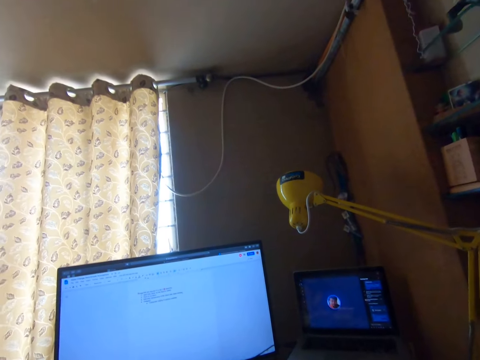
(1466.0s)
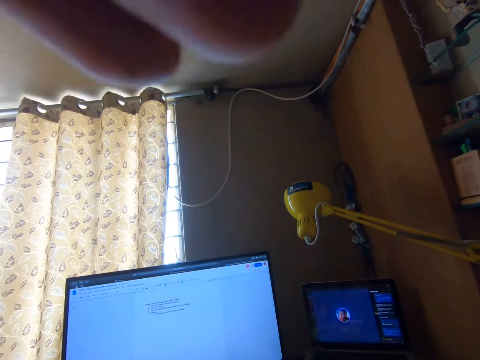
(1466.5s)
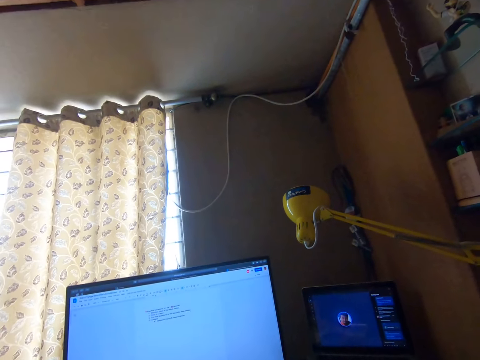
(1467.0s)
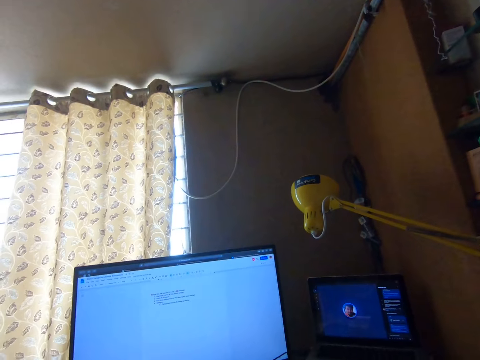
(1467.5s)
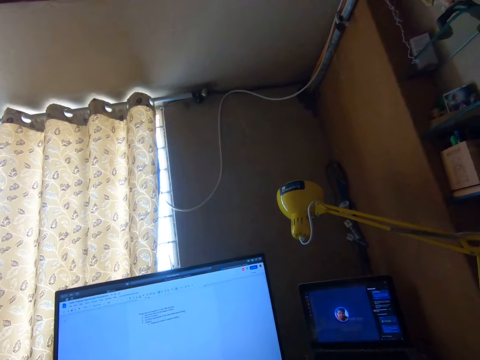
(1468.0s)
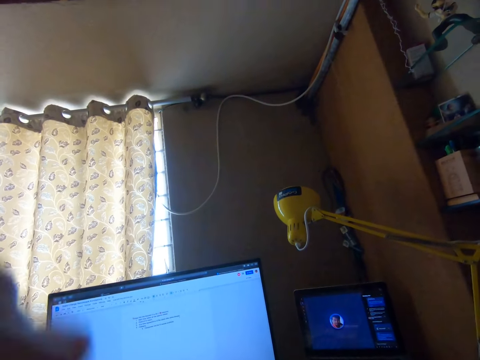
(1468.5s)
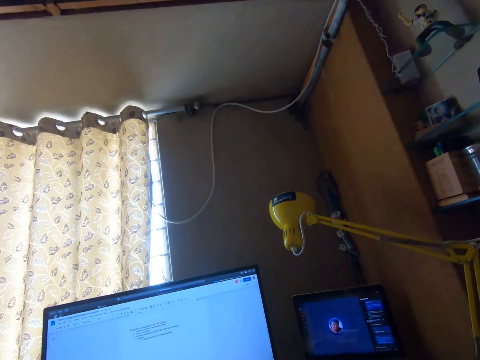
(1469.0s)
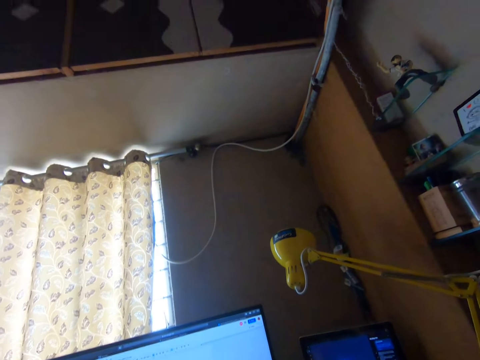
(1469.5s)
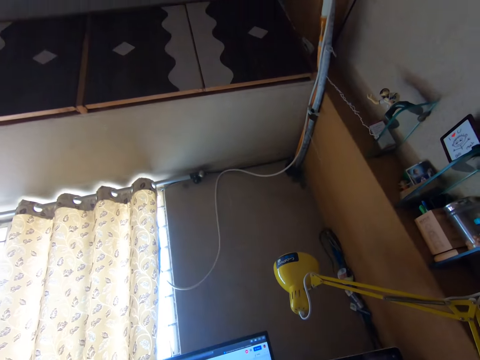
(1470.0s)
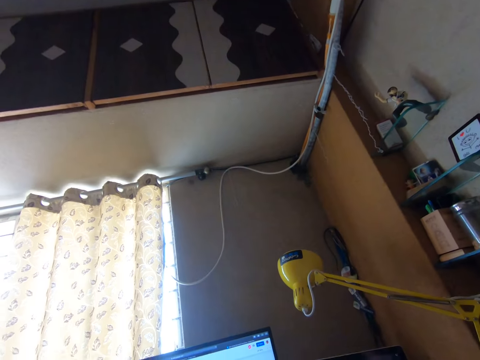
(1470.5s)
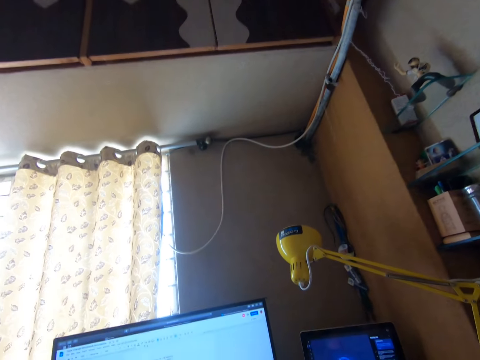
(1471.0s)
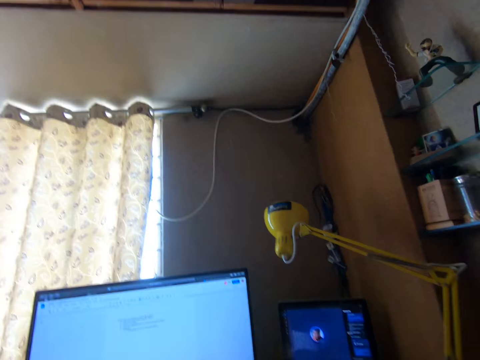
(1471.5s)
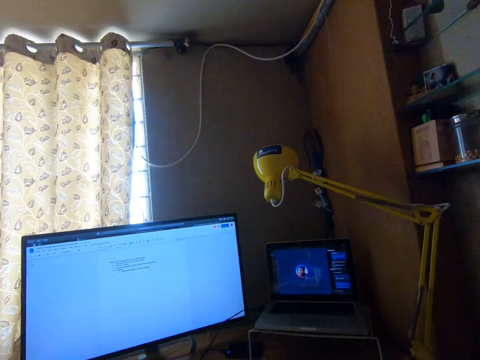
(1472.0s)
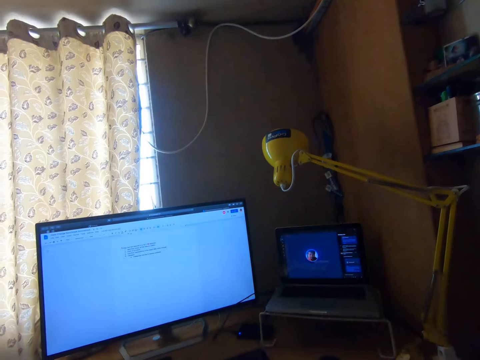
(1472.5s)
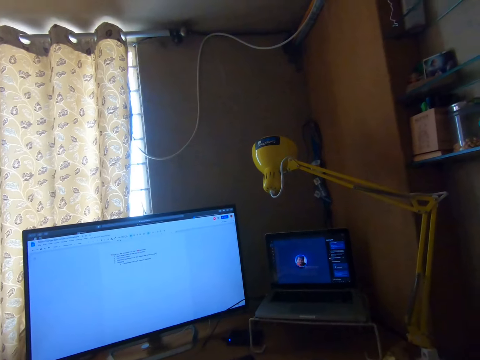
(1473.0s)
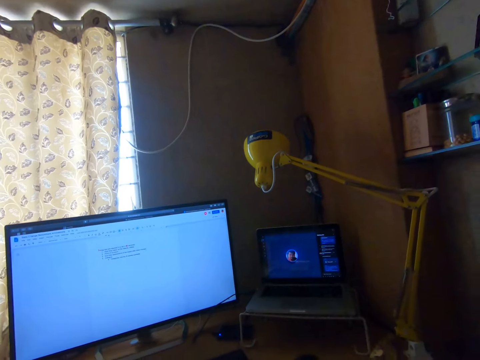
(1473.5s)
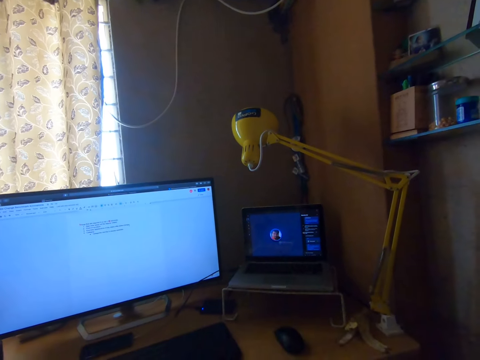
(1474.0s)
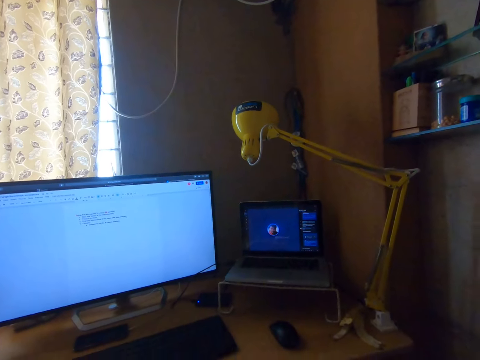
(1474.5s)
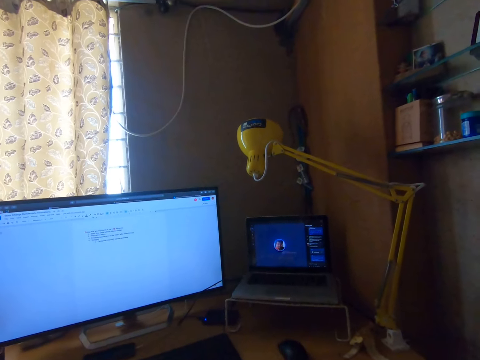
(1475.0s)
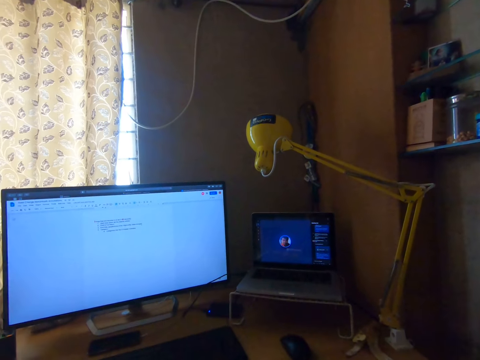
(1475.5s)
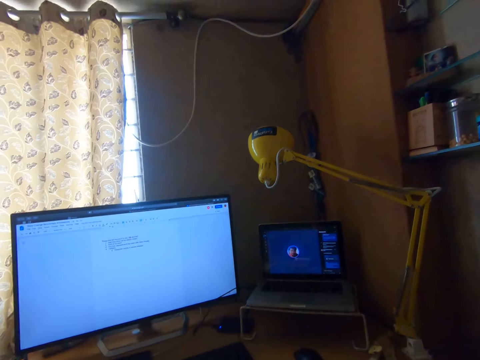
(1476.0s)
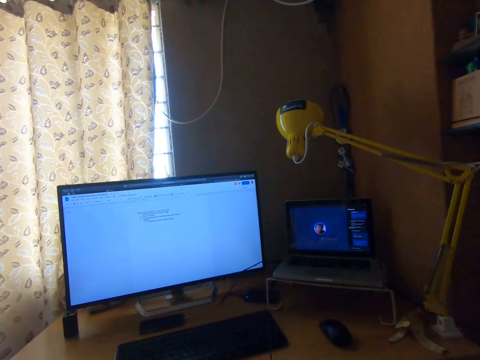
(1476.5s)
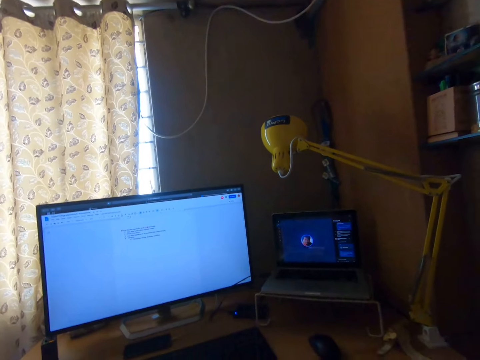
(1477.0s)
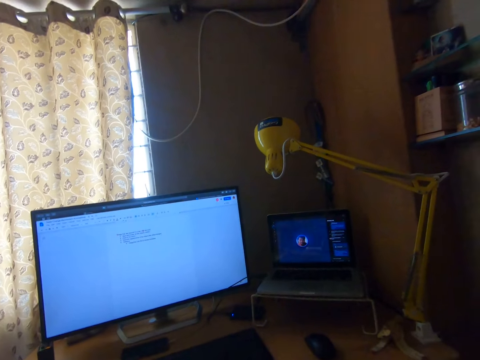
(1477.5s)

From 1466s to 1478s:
The camera wearer touches something. They swing the hand. They move the head up. They move the head down. They stare at the television.

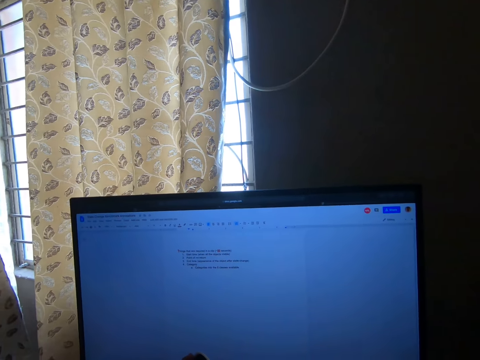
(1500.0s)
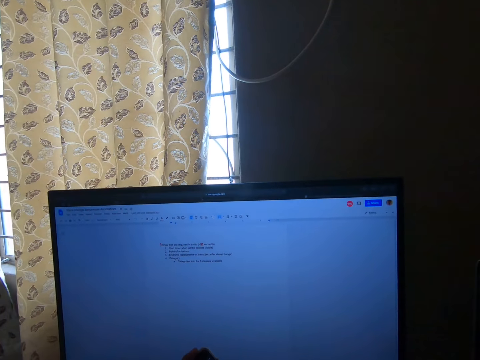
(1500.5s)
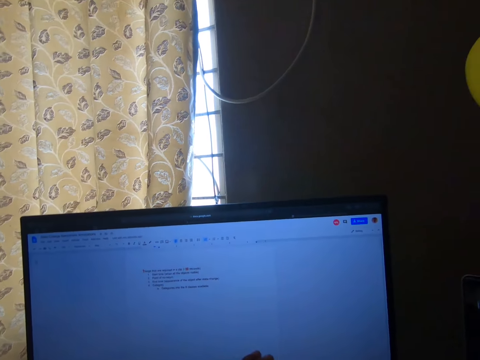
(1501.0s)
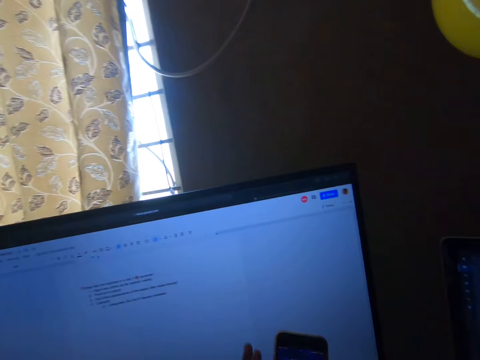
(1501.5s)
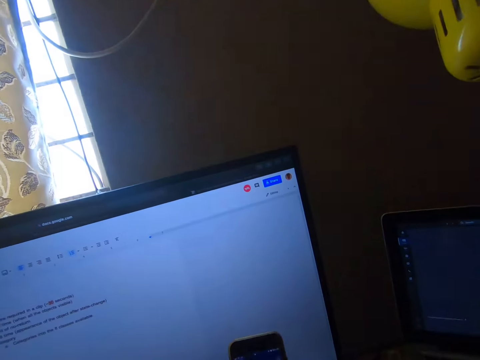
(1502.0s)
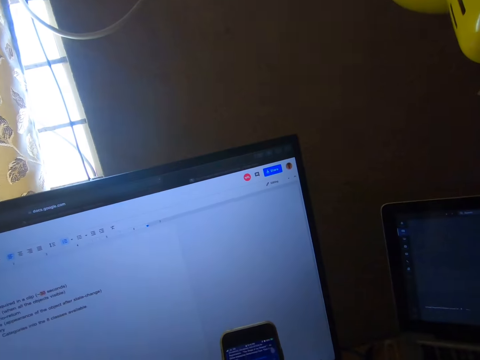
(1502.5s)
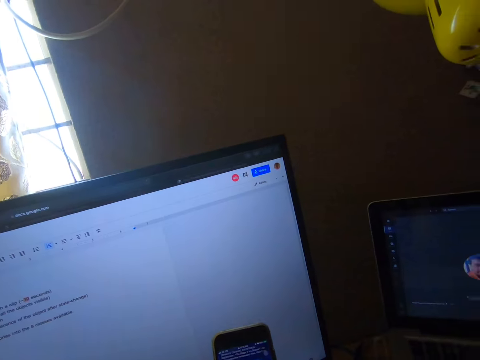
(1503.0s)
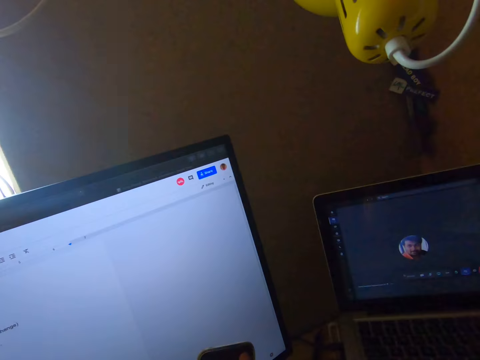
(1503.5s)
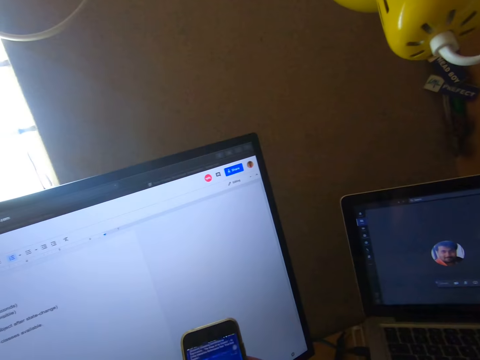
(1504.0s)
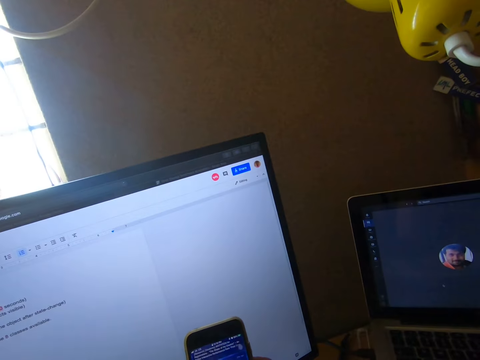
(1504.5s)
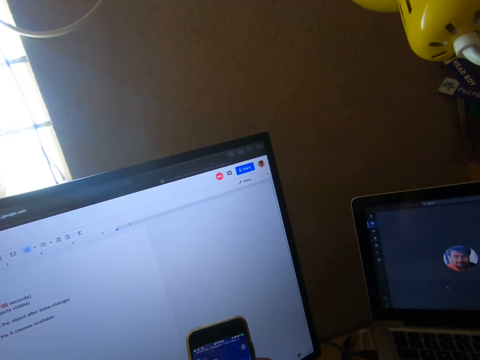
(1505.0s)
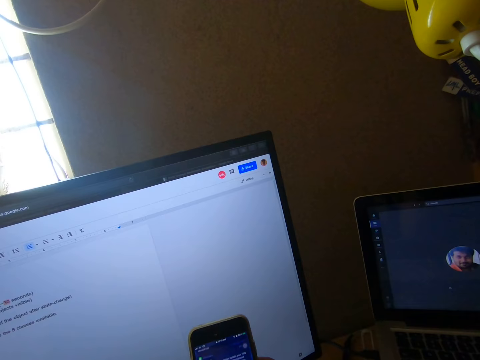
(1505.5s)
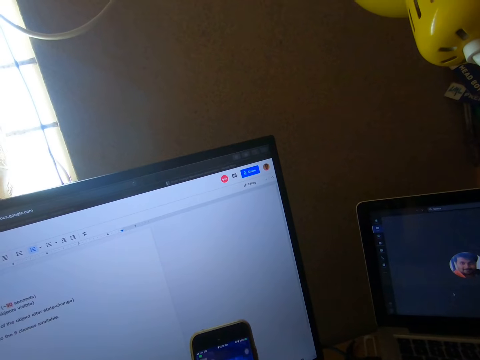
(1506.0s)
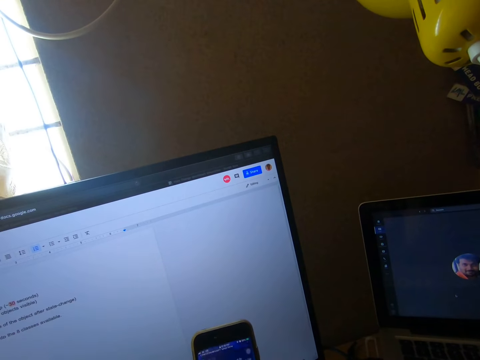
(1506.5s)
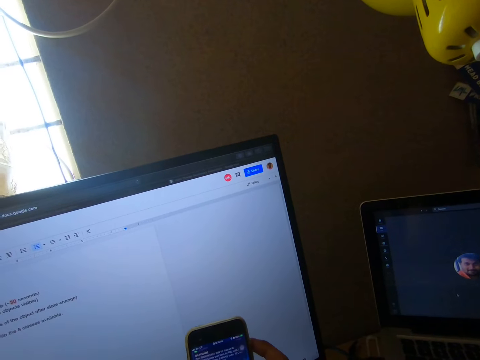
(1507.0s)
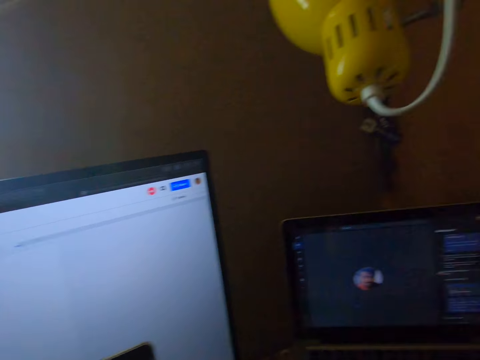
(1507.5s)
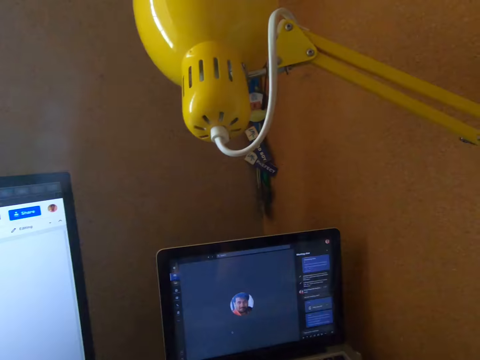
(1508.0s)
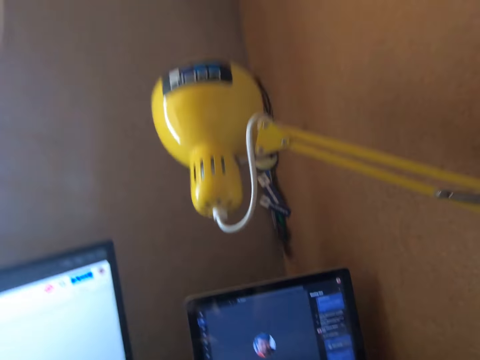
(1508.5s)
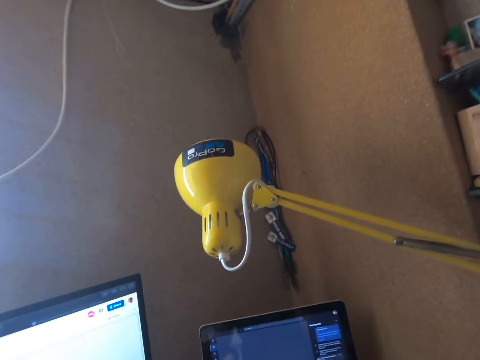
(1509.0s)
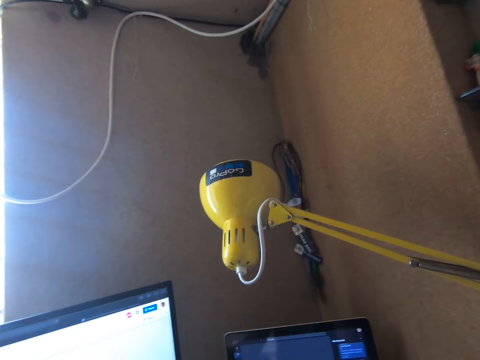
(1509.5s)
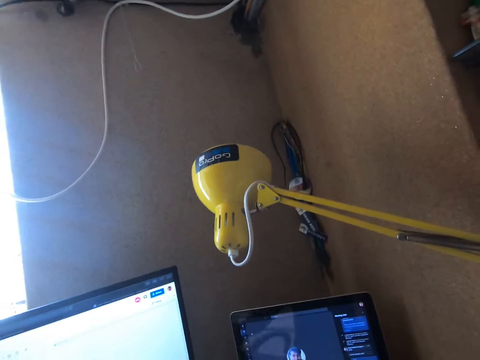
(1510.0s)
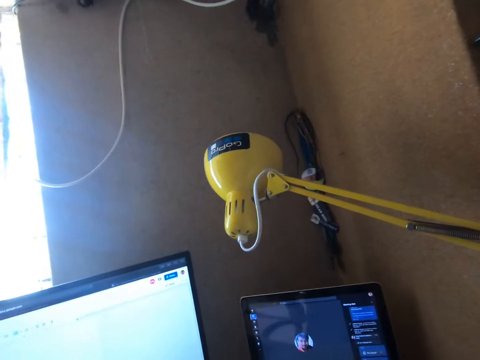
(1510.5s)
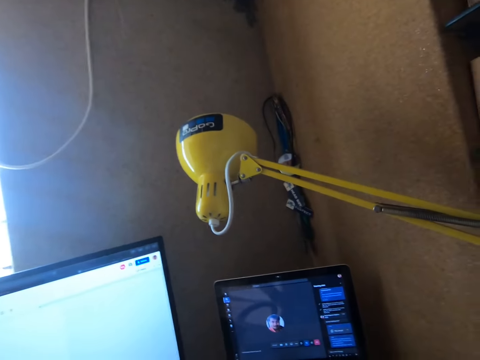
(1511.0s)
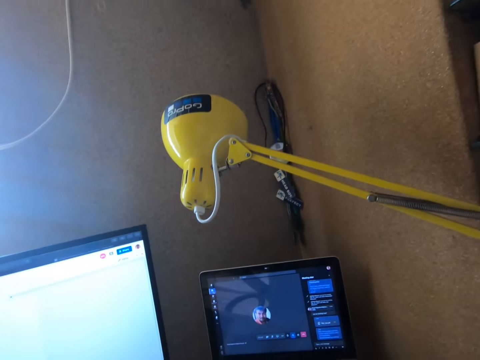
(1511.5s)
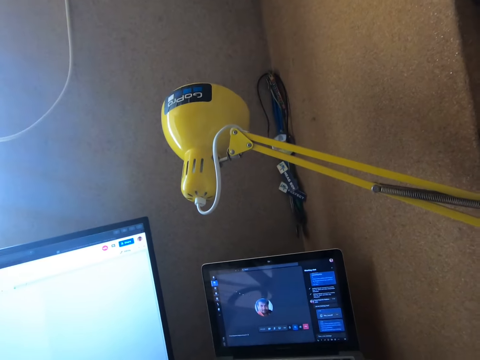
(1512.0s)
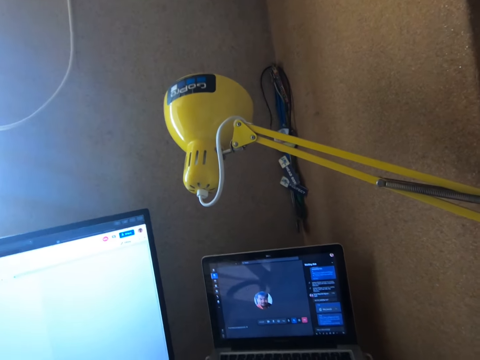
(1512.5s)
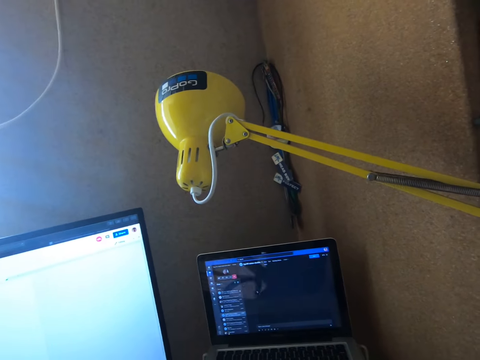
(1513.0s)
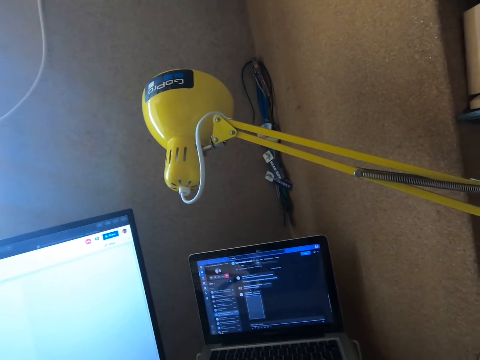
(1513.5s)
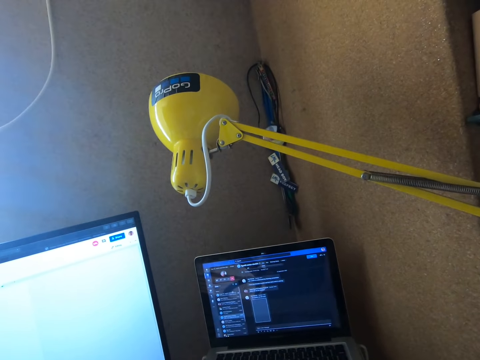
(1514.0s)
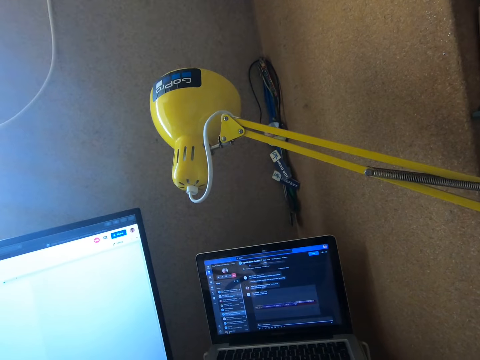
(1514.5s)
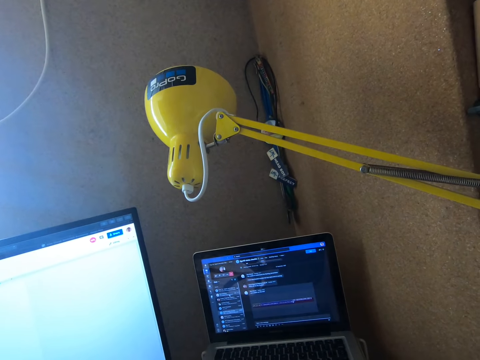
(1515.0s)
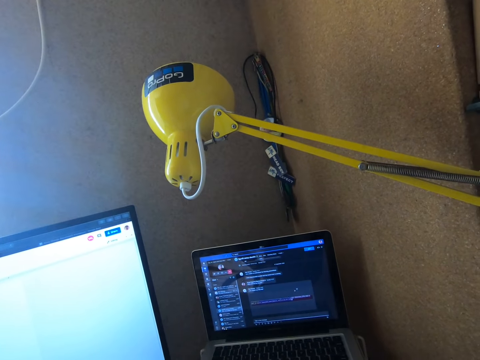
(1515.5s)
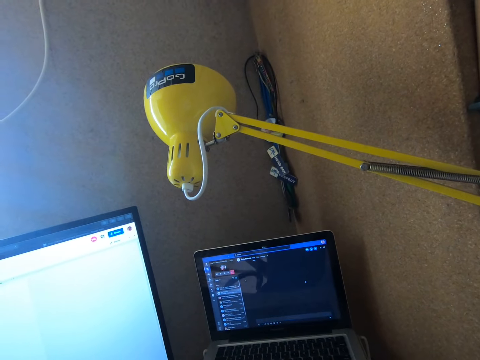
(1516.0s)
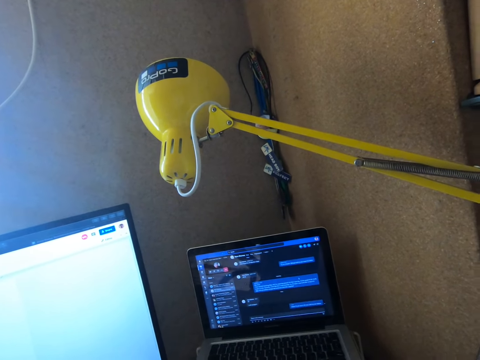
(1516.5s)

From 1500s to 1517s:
The camera wearer holds a mobile phone in his hands. He turns the head right. He moves the head up. He stares at the laptop. He operates the laptop on the table.
